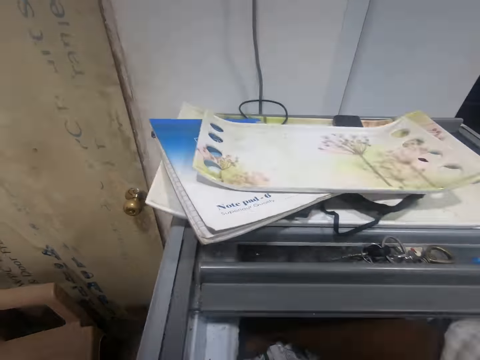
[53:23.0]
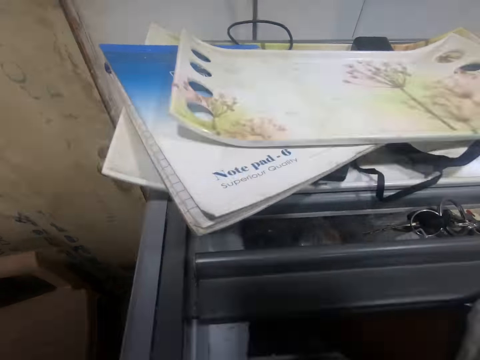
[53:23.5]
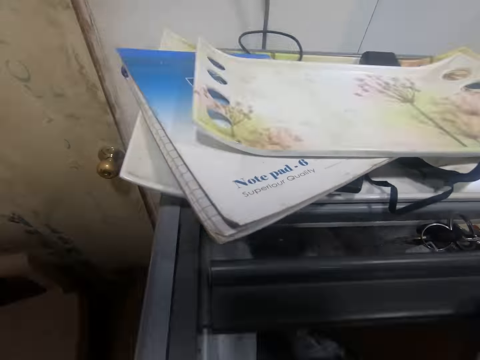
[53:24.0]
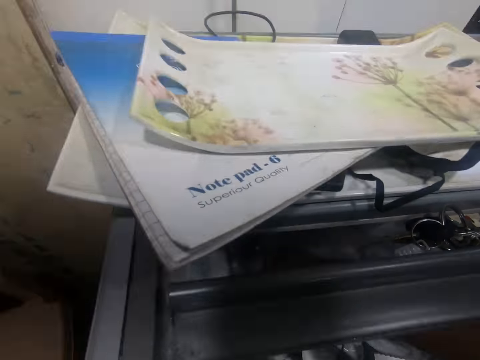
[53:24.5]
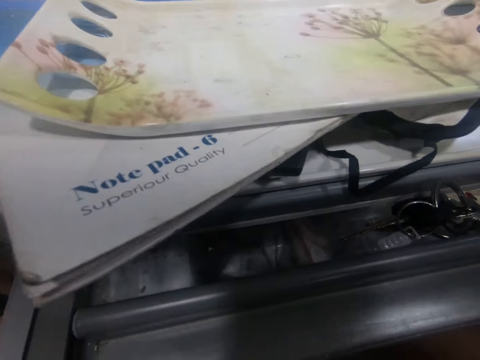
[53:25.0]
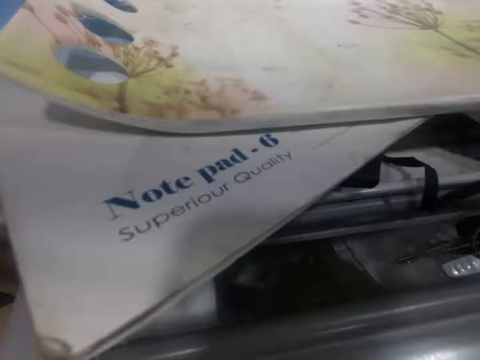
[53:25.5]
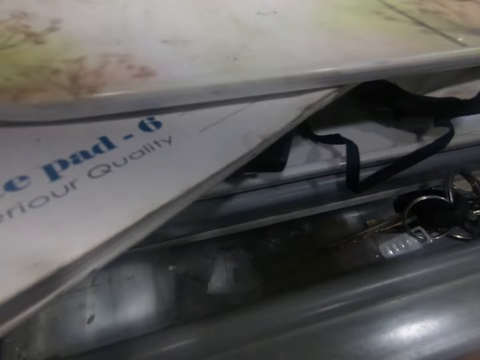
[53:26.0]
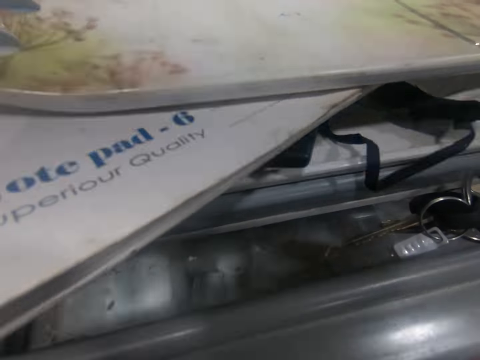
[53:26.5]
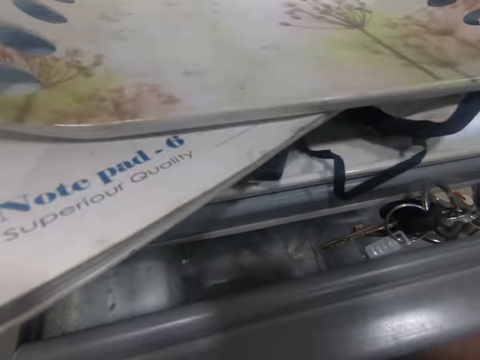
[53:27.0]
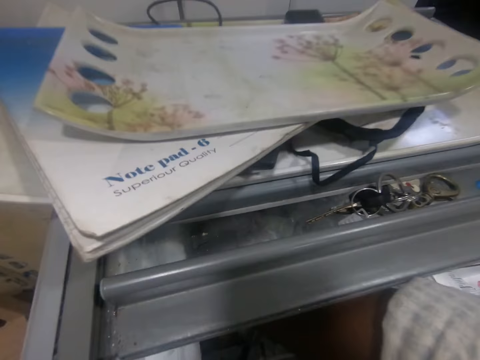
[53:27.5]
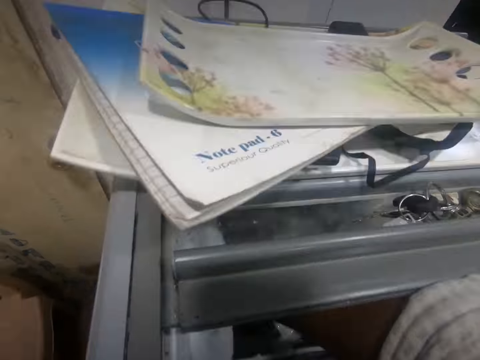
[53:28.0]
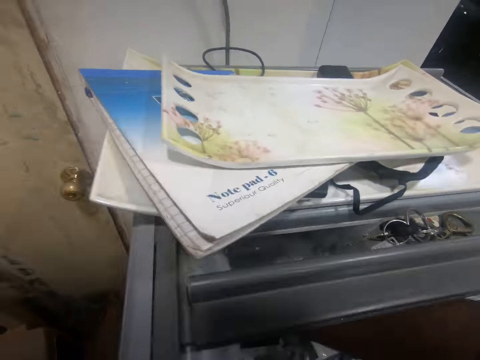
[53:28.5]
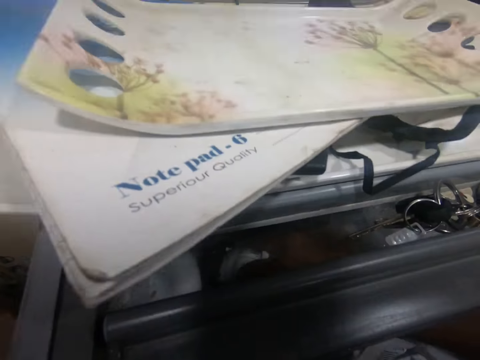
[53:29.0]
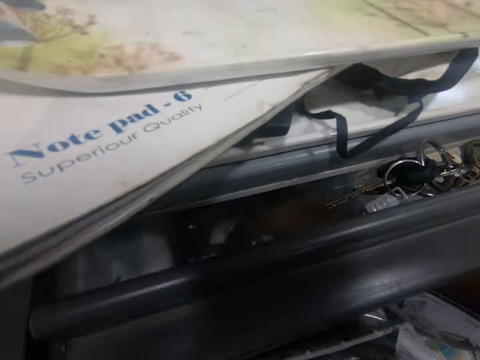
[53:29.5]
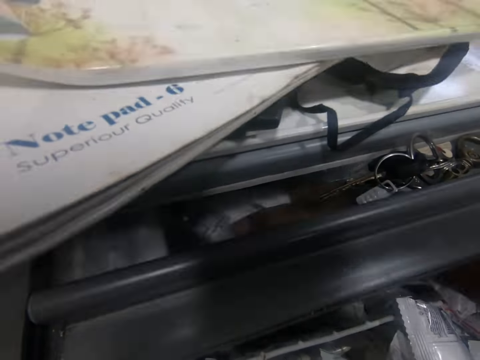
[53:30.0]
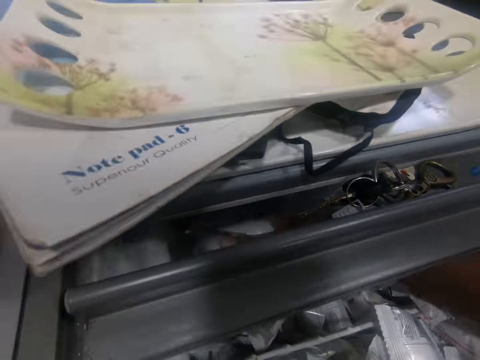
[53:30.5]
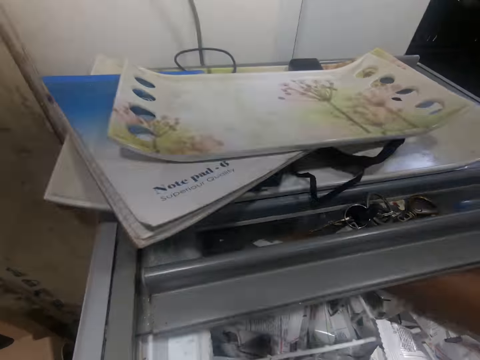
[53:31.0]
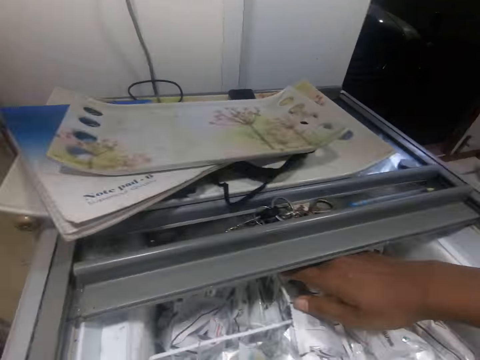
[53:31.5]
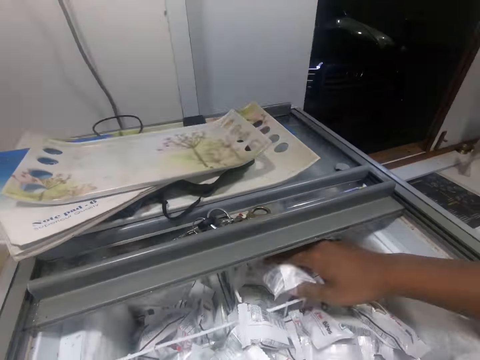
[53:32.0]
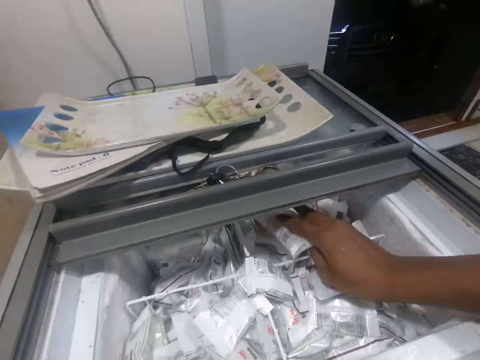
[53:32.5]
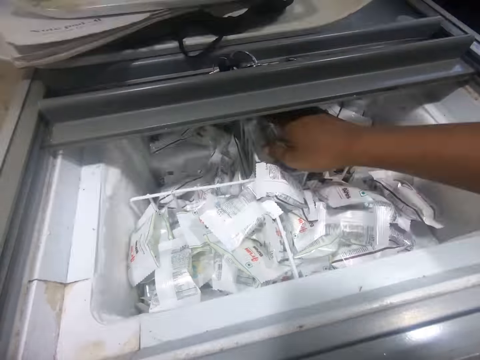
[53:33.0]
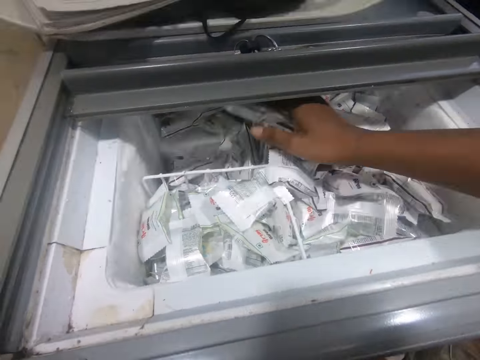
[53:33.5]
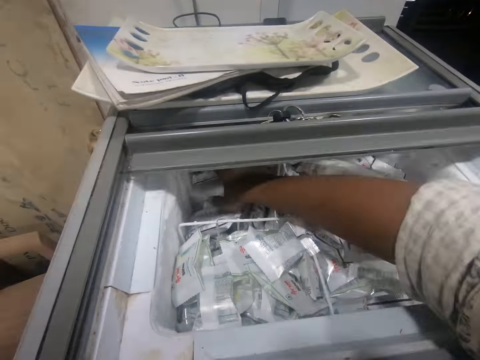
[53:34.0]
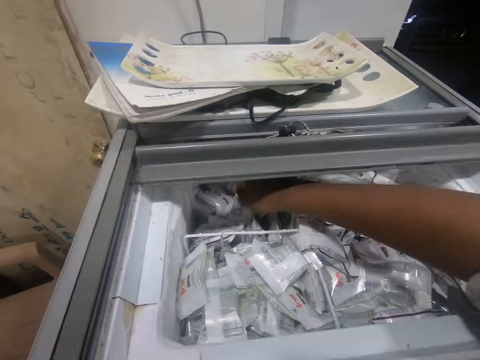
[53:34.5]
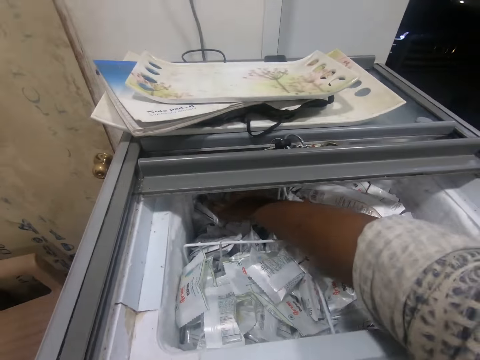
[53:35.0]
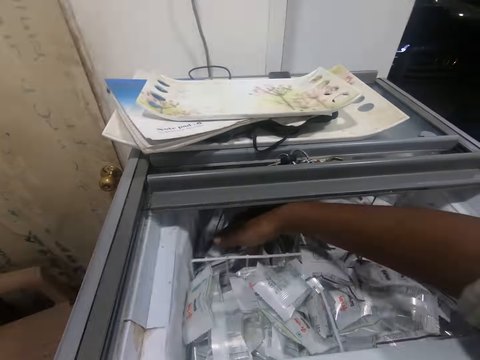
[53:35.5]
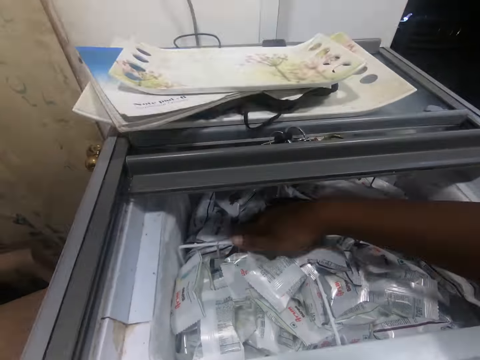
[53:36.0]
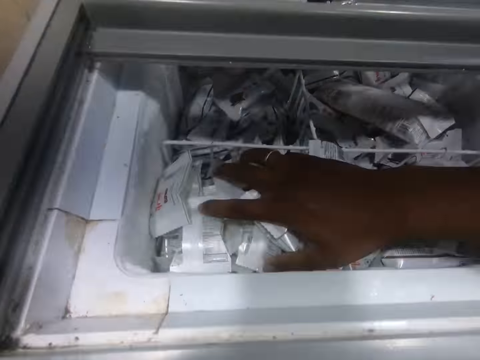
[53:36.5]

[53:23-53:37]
The camera wearer holds sachets. They arrange the sachets.

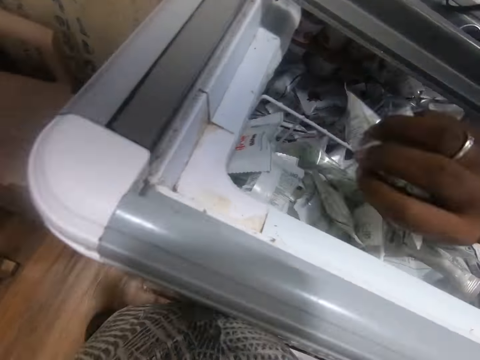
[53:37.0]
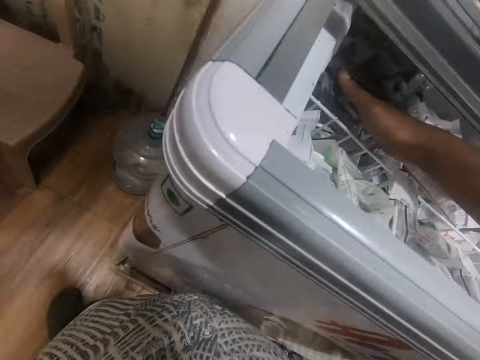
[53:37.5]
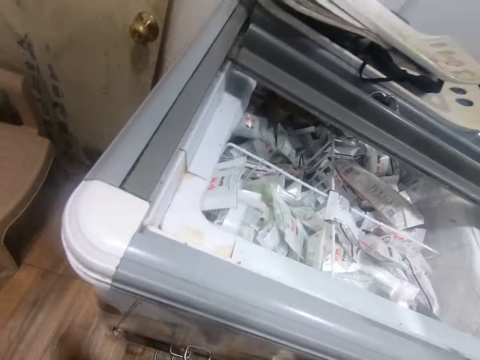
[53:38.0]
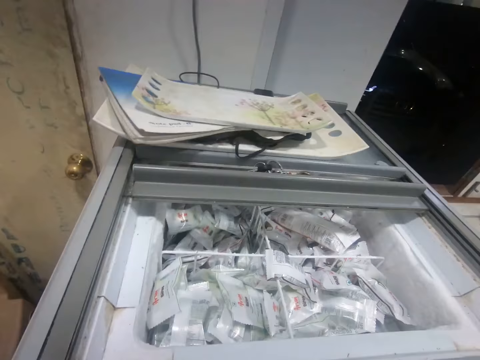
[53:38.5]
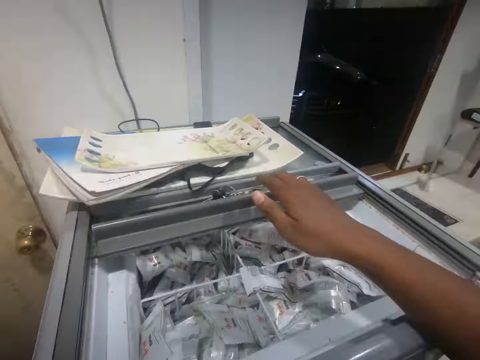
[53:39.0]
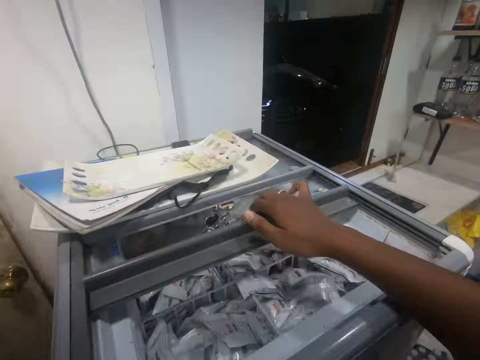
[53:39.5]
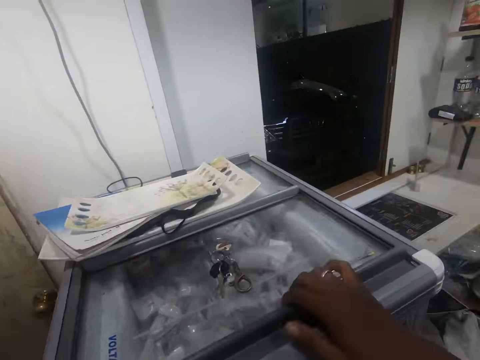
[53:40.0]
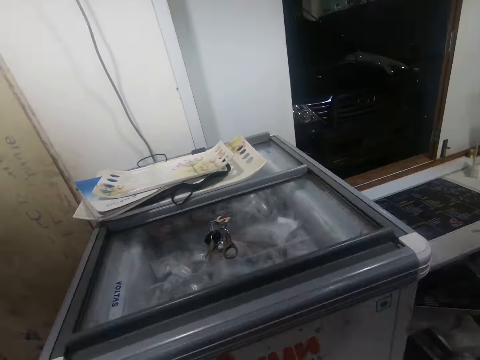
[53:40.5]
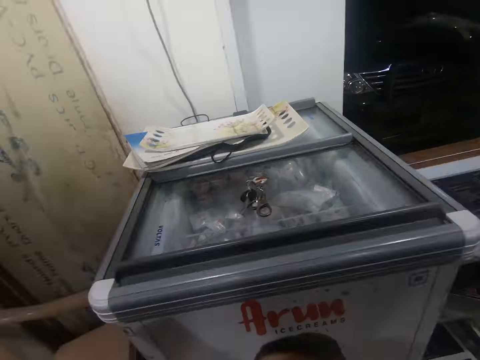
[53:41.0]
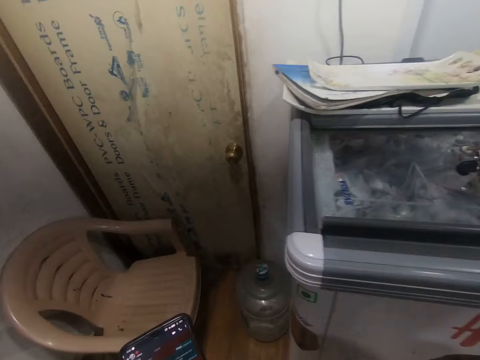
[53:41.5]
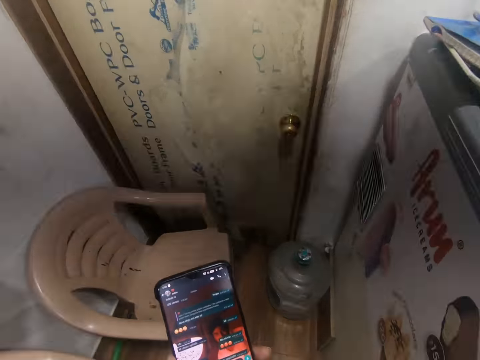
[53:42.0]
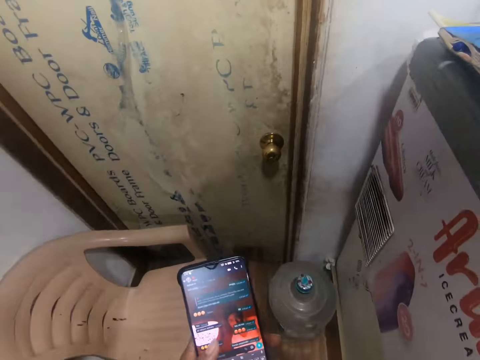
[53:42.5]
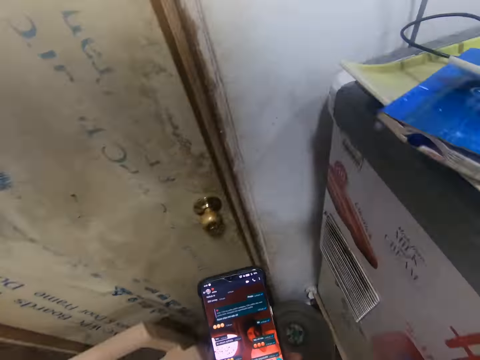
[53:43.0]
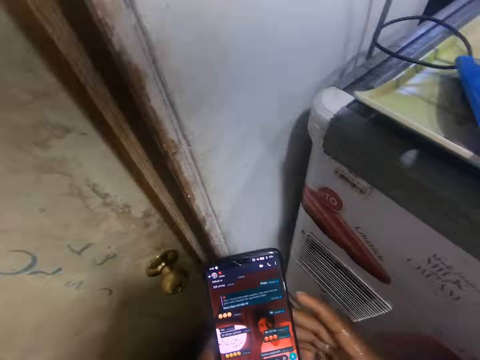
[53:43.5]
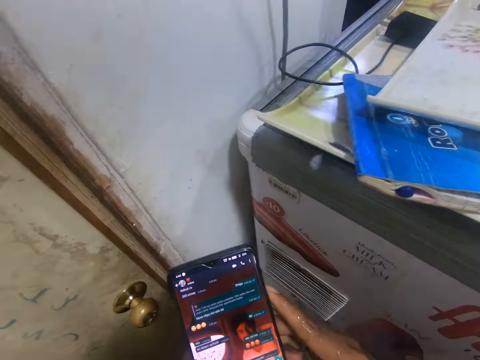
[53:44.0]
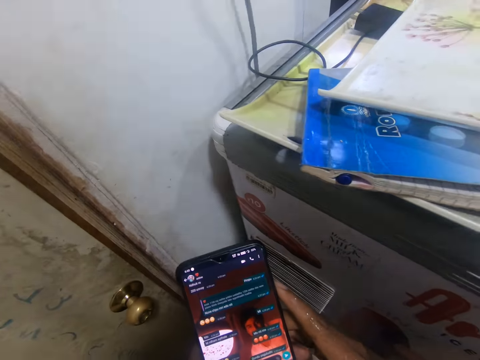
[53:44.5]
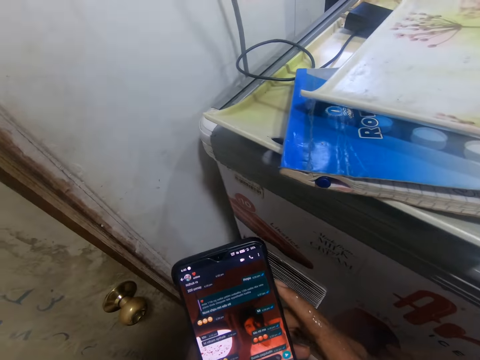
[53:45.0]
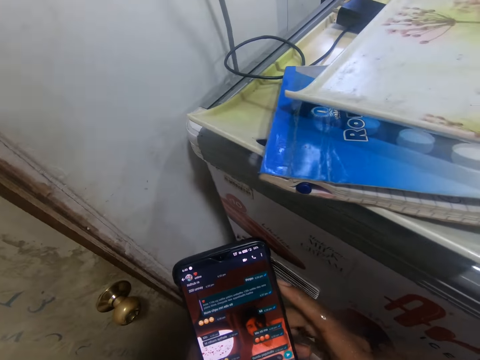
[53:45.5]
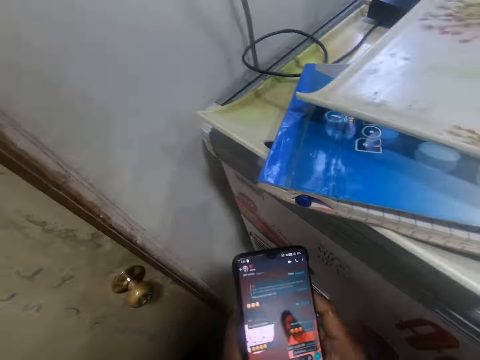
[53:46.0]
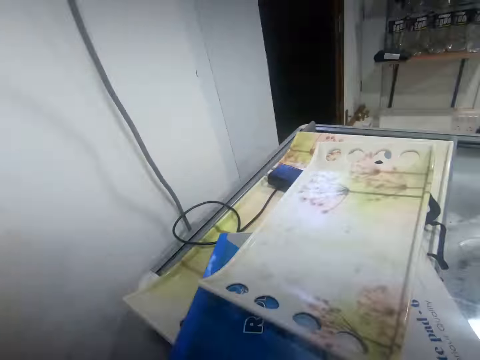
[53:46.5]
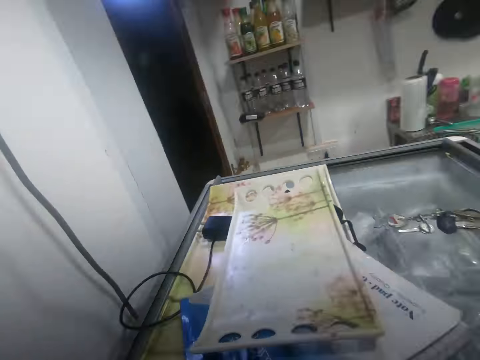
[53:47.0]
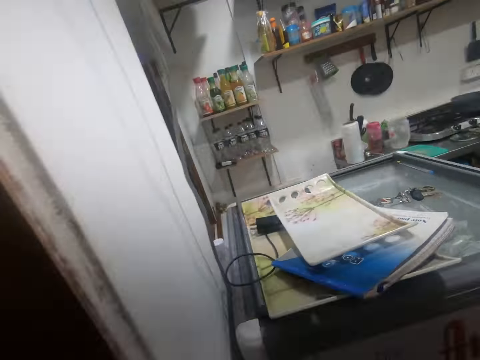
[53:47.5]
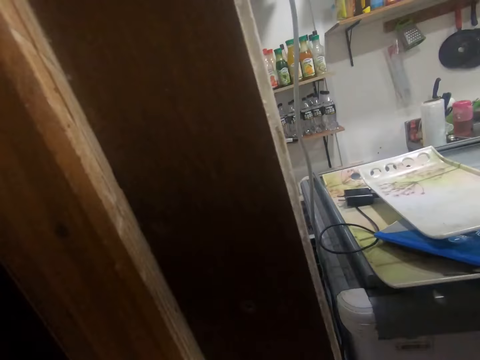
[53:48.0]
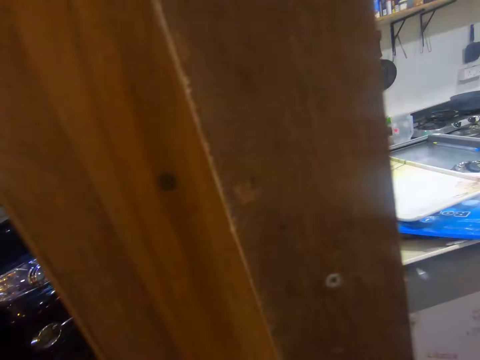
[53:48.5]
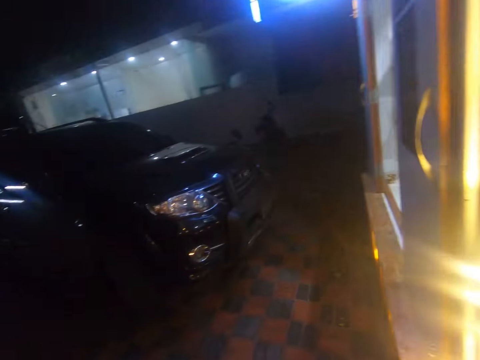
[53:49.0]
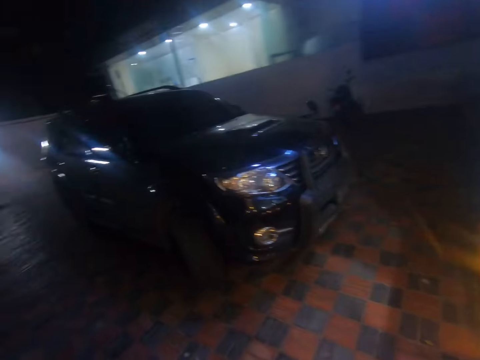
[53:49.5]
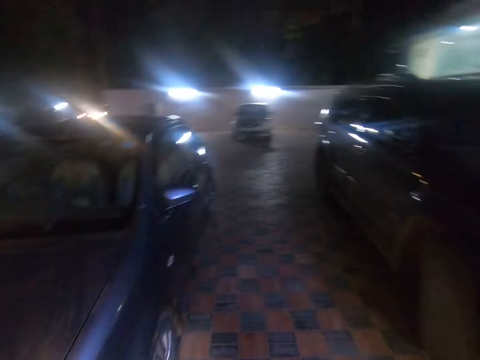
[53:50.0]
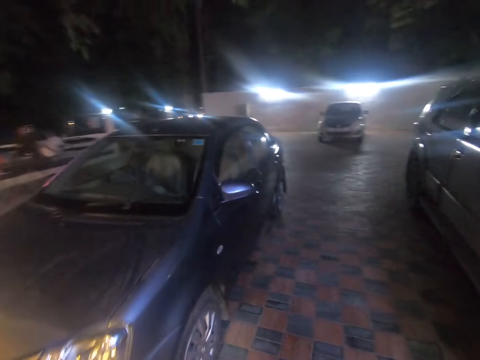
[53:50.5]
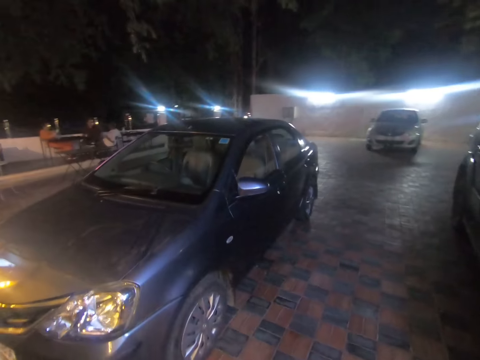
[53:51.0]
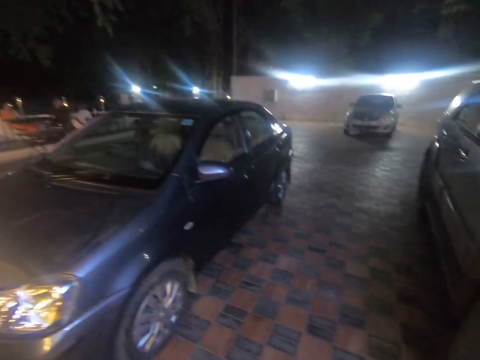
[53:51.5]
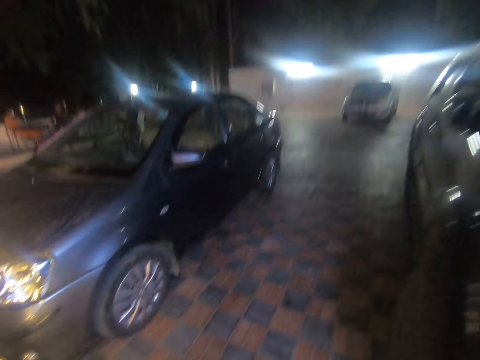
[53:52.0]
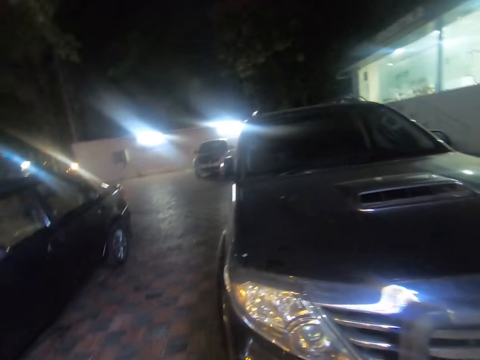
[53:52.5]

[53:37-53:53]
The camera wearer removes his hands. He closes the locker with his right hand. He walks towards a door with the phone in his left hand. He operates the phone in both hands. He opens the door with his left hand. He walks out of the shop.
